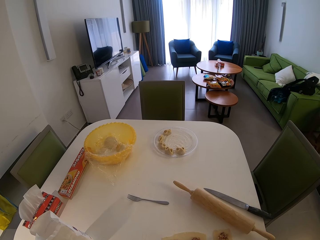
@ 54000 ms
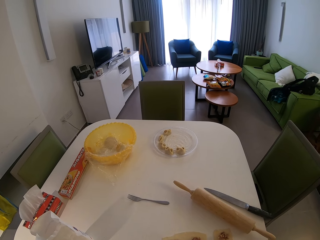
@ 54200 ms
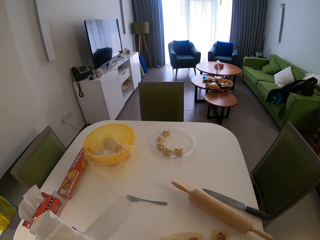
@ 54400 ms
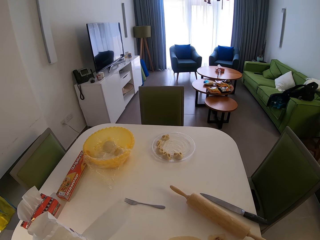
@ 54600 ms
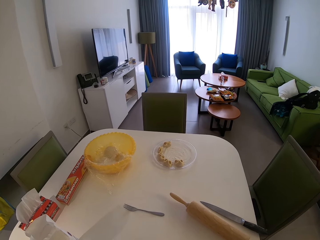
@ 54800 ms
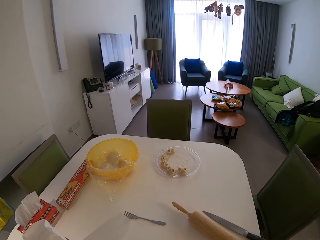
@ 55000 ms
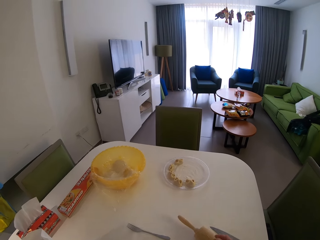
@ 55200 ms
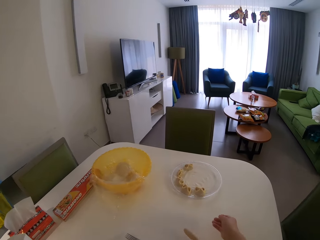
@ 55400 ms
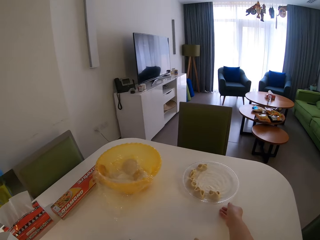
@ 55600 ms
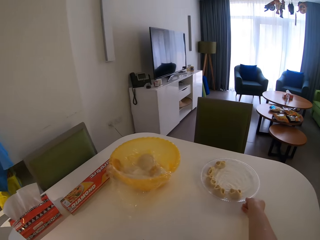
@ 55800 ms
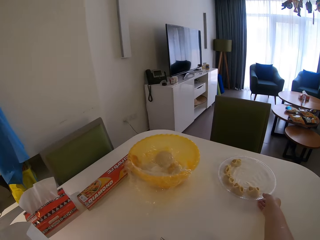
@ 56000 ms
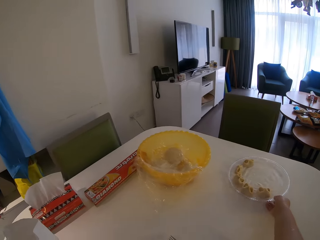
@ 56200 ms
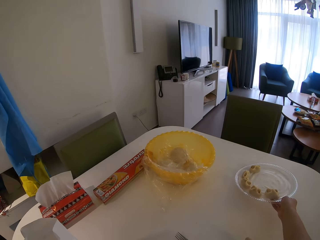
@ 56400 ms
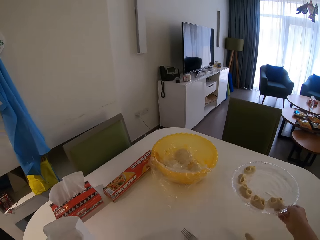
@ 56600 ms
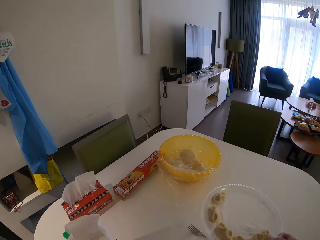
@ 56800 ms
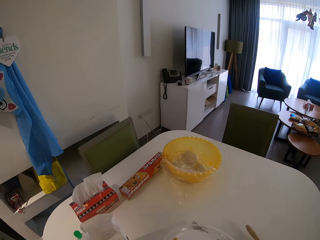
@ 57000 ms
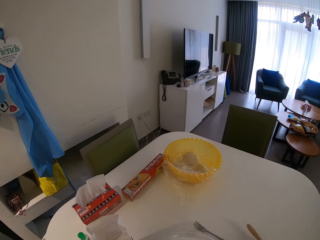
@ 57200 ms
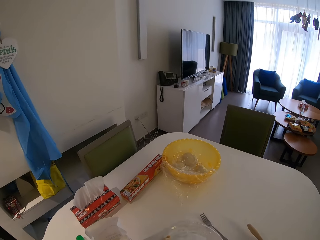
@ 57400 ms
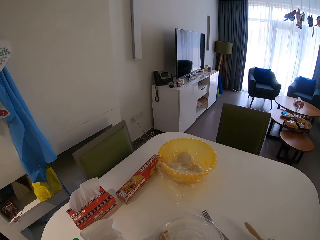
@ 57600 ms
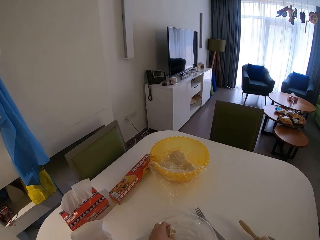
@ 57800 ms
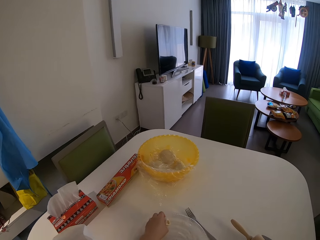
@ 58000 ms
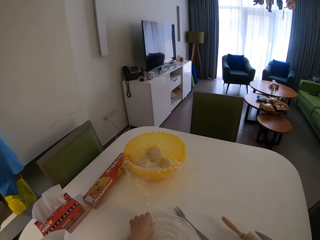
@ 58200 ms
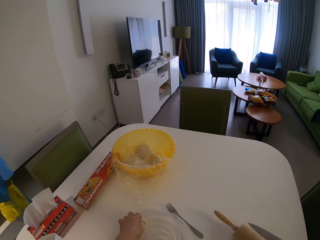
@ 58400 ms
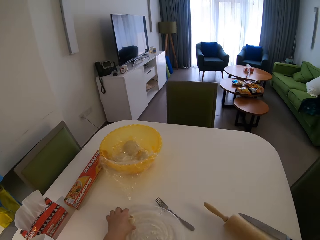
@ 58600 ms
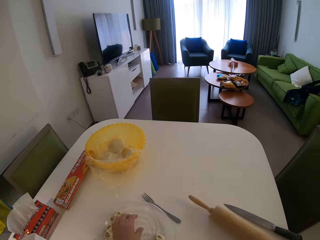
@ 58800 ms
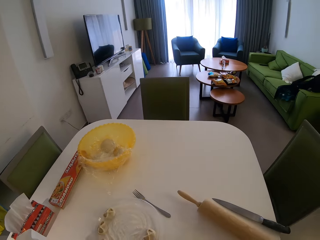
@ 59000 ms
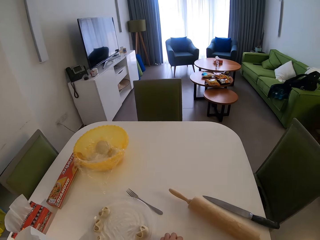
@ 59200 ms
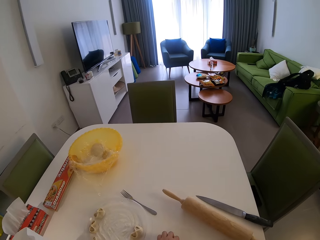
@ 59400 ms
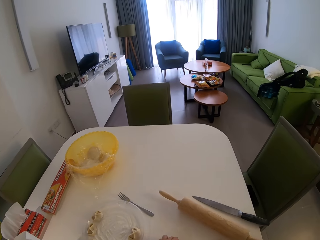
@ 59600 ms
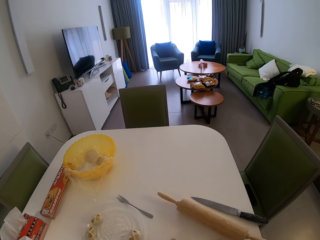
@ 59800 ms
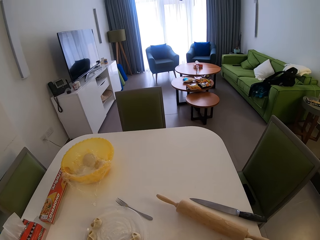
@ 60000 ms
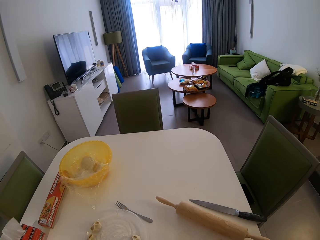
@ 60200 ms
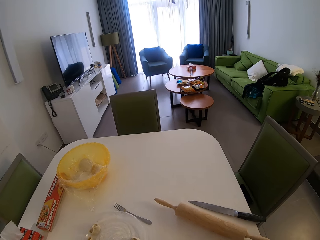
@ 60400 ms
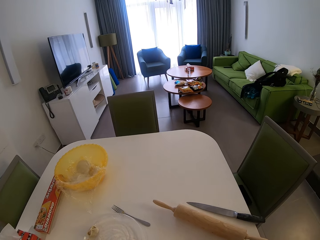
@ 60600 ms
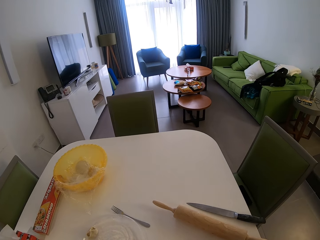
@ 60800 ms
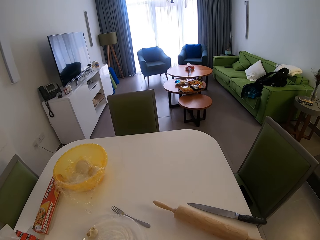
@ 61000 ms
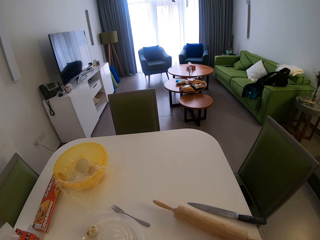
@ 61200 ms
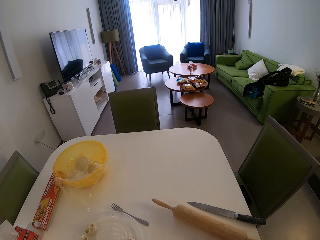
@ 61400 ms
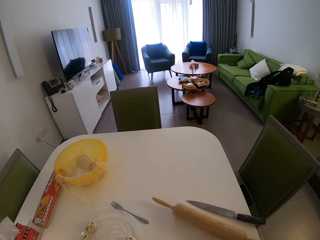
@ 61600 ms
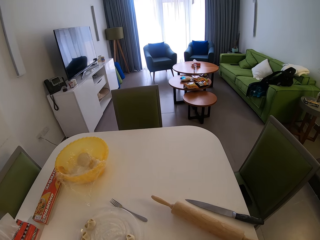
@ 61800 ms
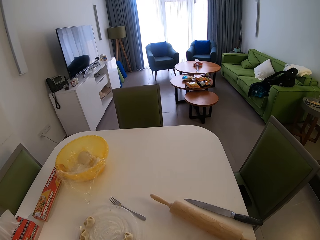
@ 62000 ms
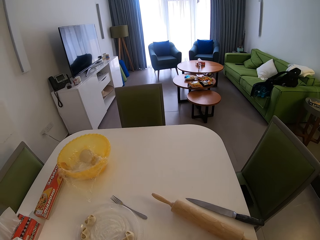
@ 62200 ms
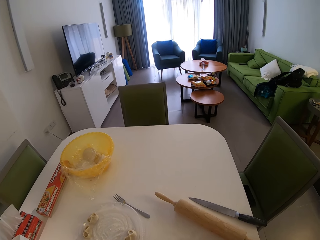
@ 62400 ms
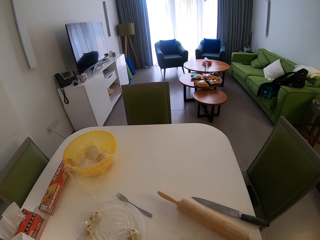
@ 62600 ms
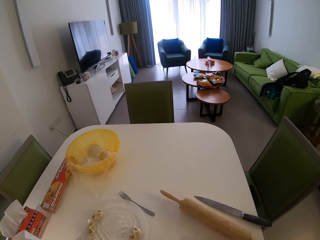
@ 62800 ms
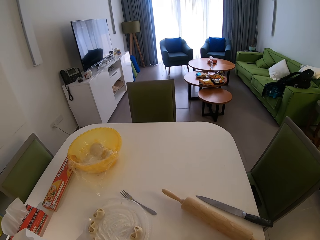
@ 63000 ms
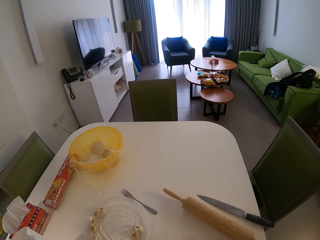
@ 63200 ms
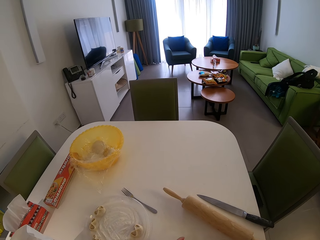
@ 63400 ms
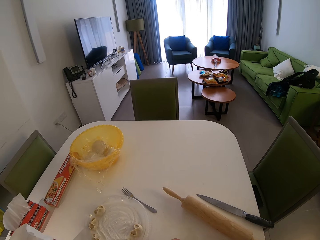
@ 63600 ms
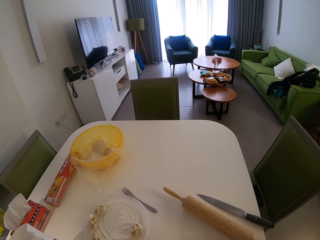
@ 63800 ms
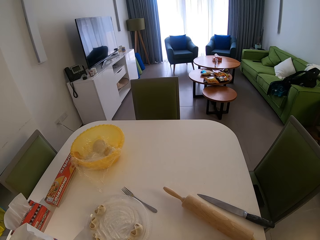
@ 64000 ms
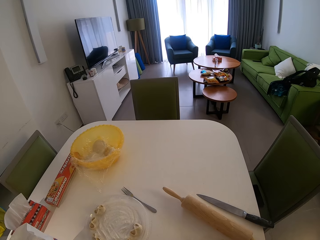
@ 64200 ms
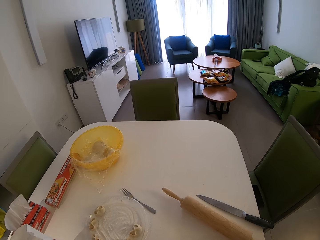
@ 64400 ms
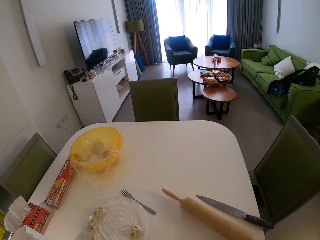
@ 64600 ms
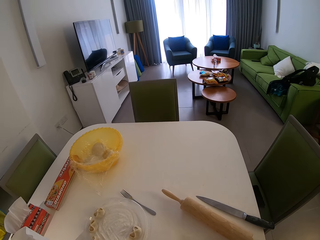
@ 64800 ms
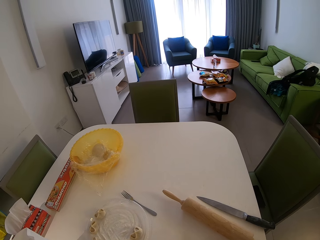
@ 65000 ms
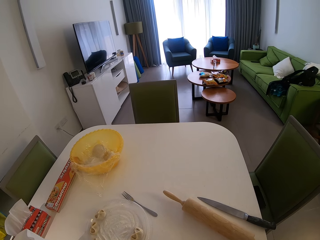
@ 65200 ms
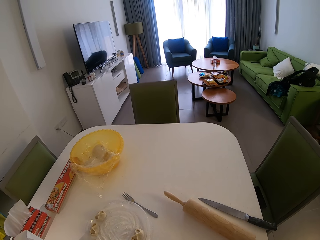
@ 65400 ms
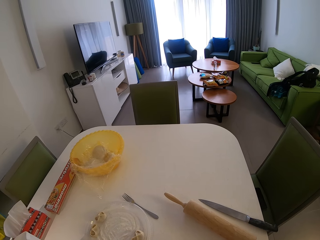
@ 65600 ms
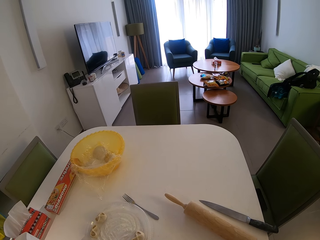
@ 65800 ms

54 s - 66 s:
The camera wearer carries a plate of cookies. They put the plate on the table. They arrange something in the plate. They look at the table.

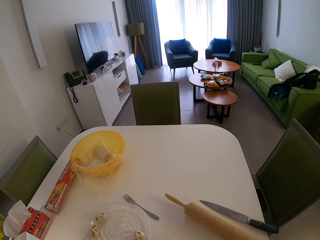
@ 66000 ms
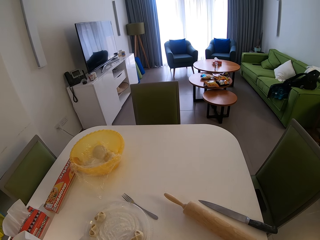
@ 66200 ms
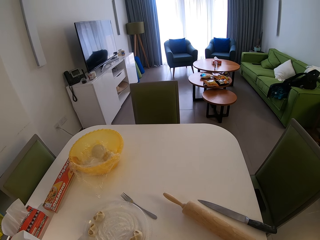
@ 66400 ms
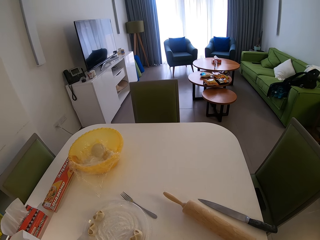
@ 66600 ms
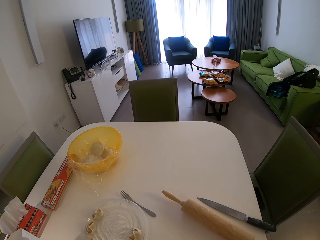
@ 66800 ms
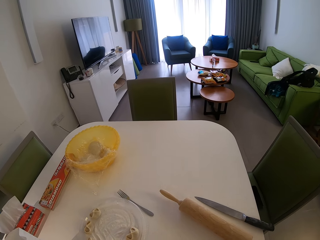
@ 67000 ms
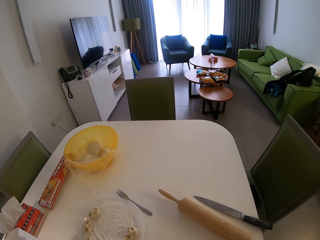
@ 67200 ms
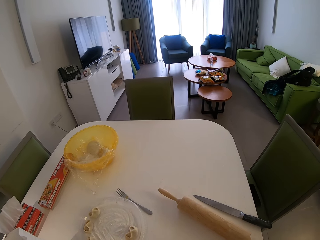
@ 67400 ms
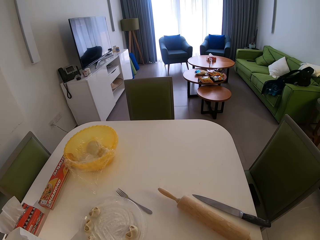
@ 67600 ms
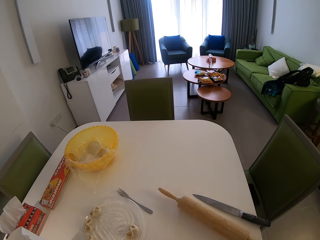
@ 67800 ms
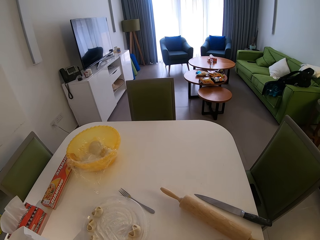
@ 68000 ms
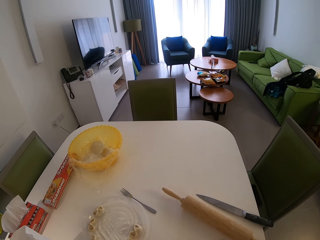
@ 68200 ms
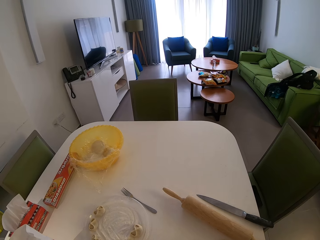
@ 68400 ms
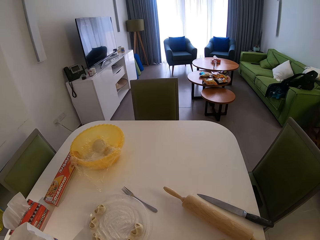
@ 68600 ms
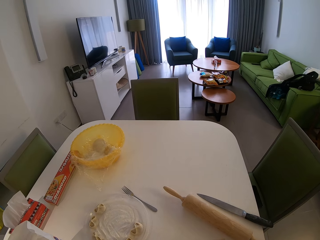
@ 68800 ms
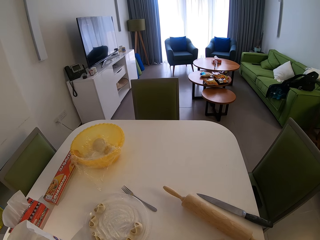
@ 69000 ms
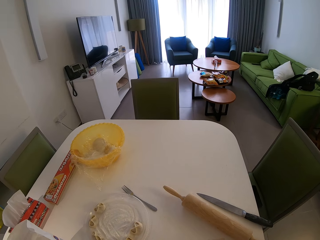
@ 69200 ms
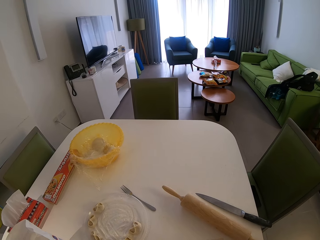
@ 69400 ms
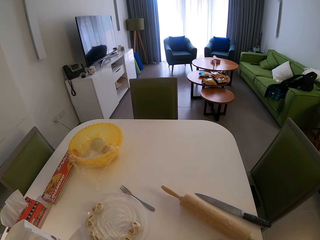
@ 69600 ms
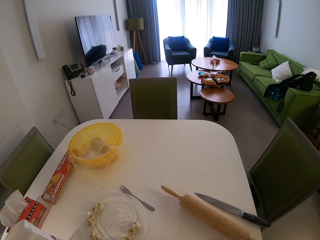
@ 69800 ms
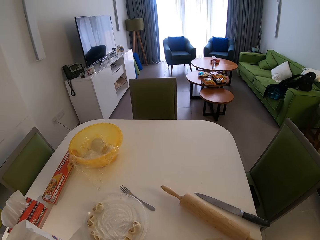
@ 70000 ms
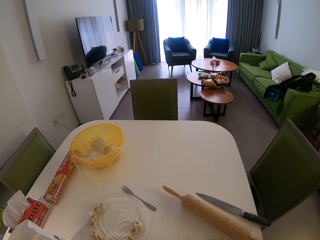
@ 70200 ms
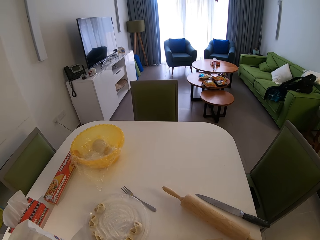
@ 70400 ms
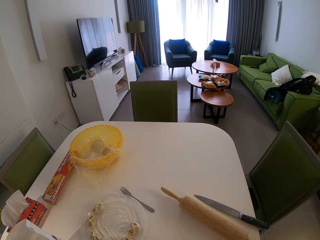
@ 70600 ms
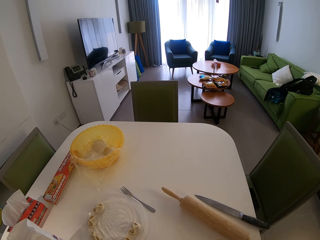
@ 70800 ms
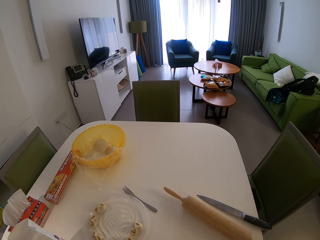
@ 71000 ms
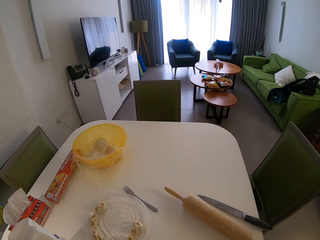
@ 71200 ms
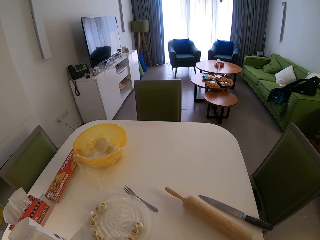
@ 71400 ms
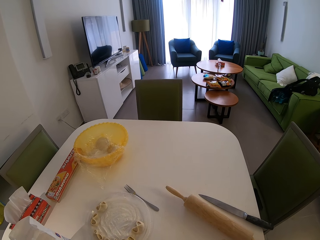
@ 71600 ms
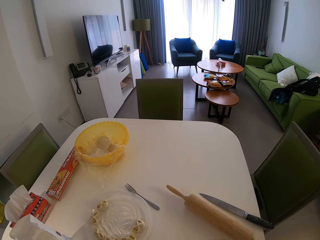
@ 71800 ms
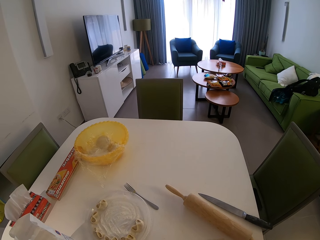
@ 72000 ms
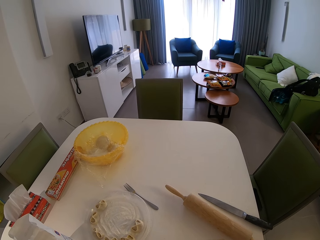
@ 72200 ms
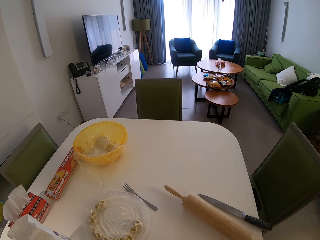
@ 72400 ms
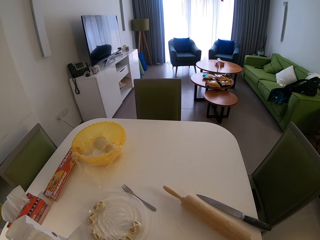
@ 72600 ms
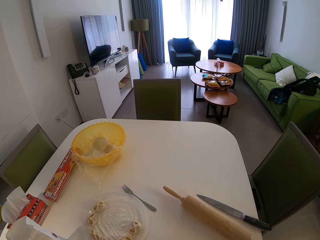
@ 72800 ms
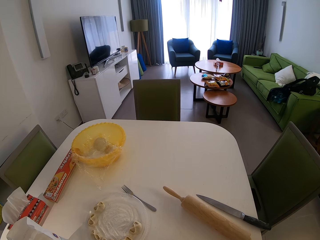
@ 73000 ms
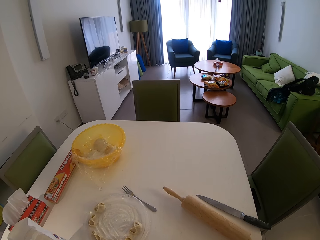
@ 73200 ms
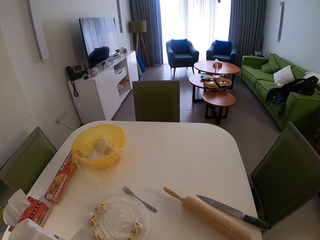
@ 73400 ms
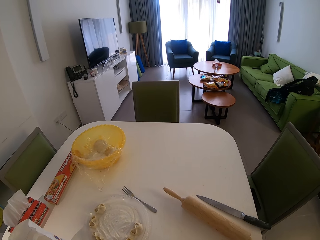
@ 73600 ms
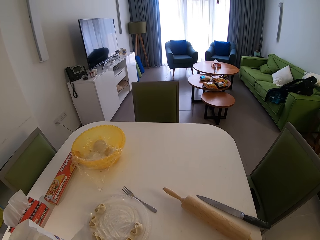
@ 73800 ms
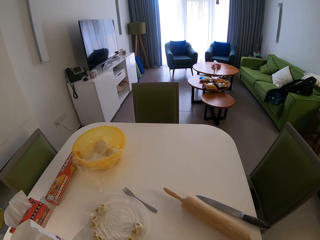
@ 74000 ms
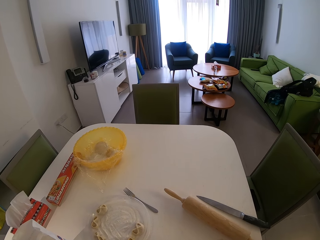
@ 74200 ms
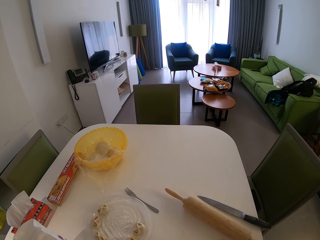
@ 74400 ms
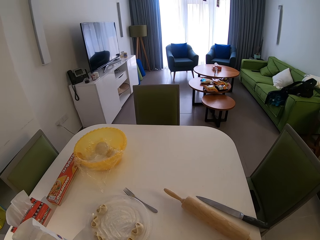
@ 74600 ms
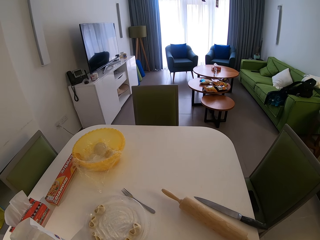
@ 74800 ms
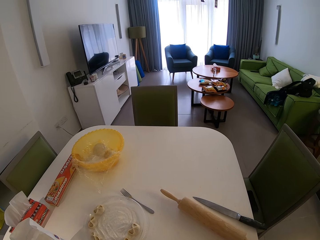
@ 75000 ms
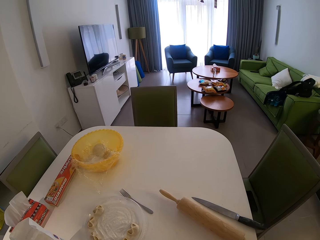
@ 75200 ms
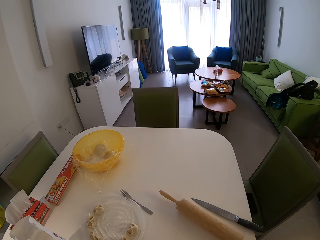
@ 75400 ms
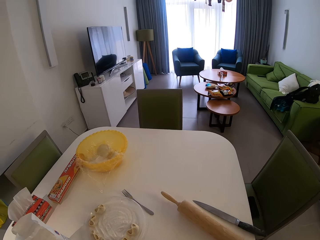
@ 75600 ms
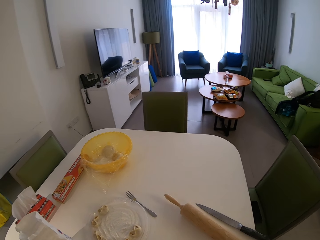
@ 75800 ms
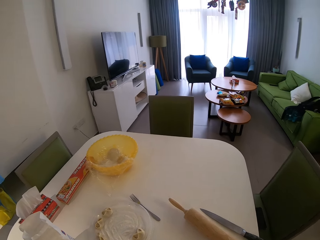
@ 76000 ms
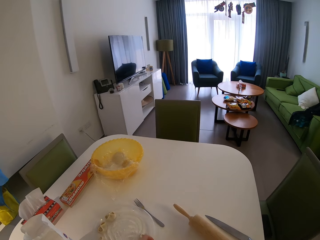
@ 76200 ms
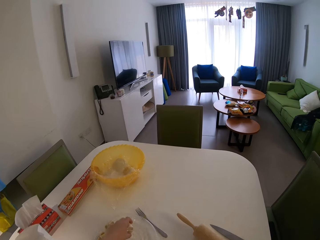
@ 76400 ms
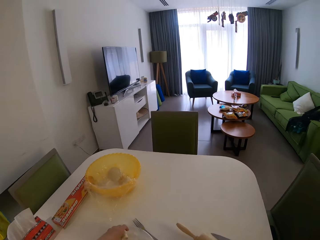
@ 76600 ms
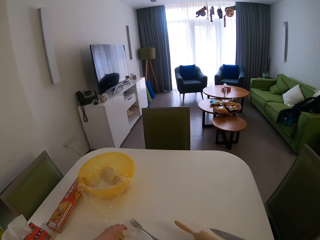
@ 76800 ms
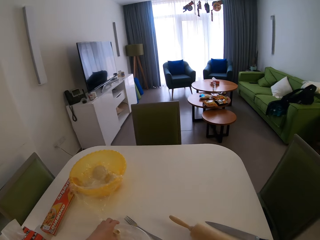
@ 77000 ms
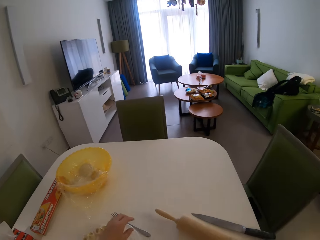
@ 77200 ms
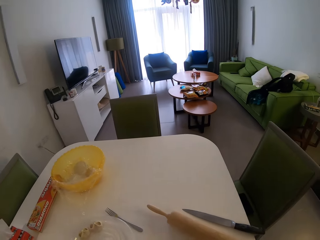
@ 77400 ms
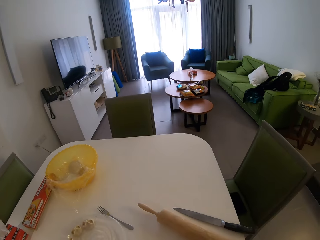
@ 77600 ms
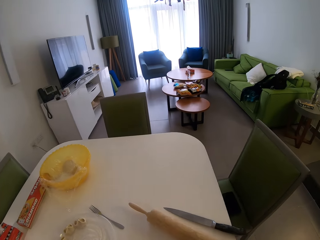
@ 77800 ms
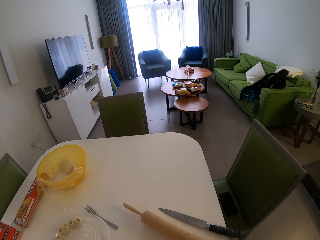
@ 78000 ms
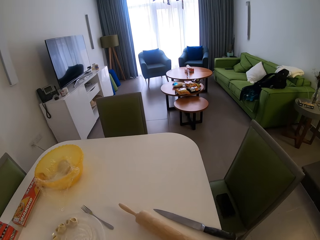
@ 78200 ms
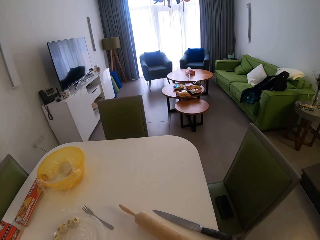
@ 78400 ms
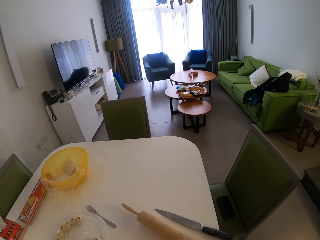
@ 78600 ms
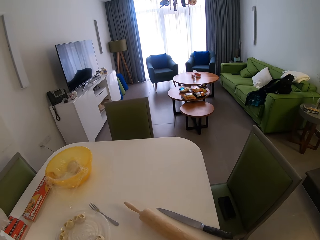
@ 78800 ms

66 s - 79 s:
The camera wearer picks something from the plate.
